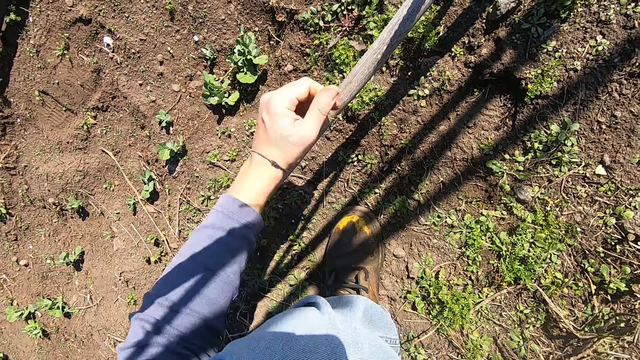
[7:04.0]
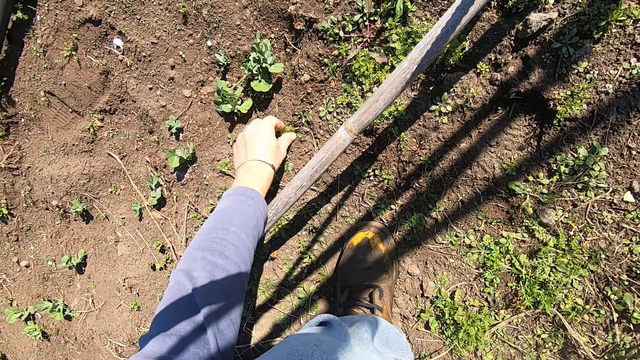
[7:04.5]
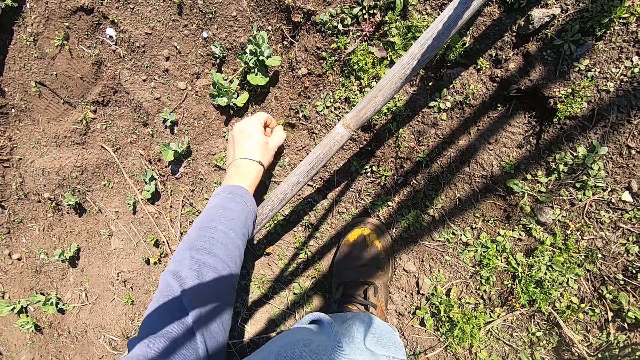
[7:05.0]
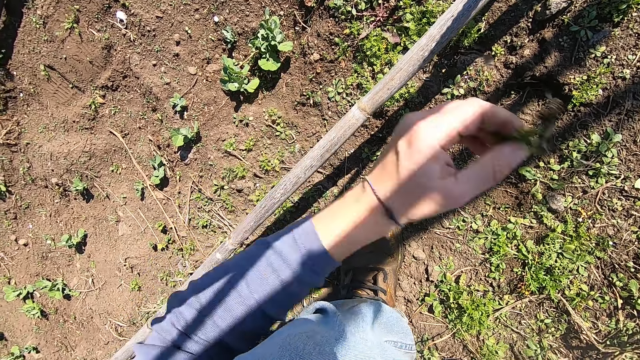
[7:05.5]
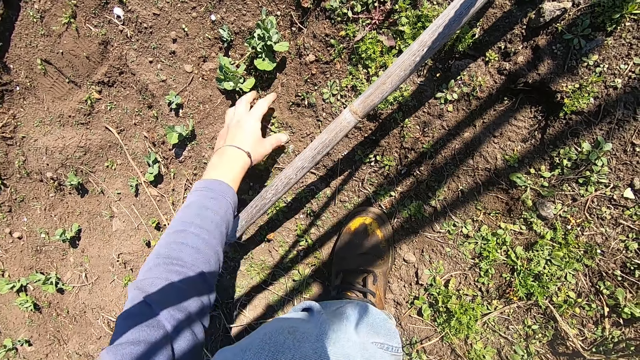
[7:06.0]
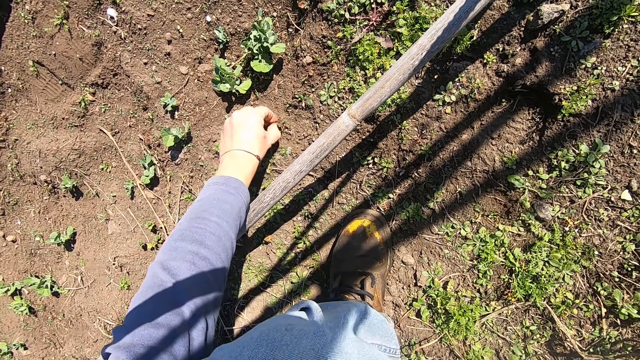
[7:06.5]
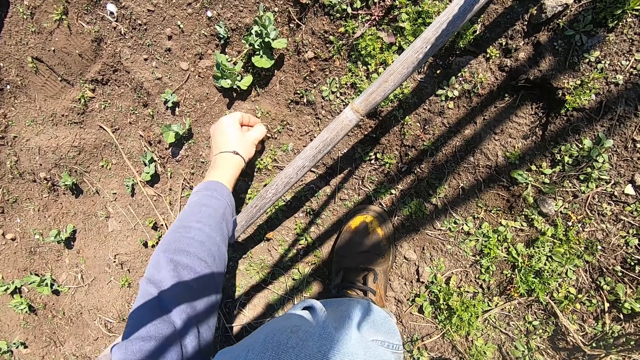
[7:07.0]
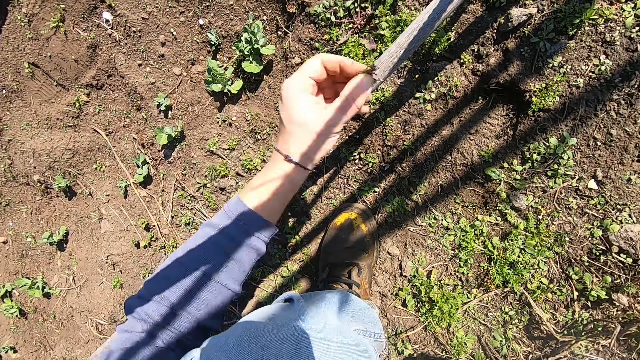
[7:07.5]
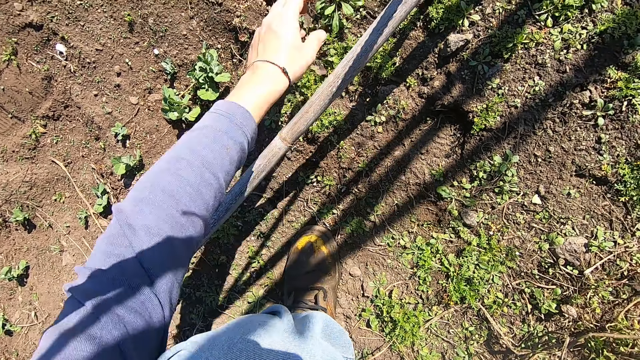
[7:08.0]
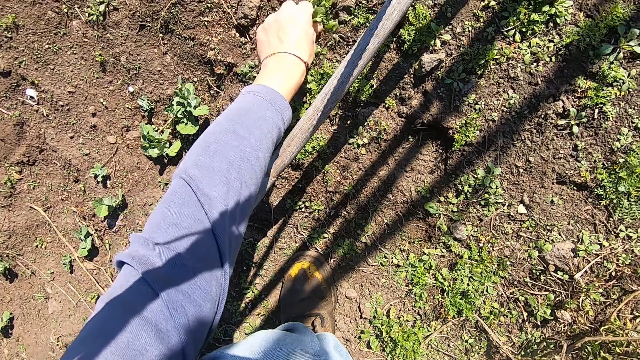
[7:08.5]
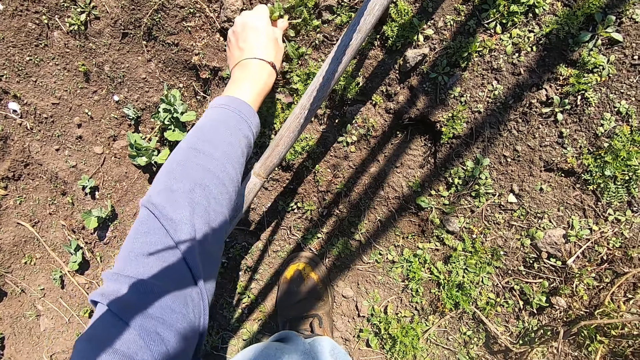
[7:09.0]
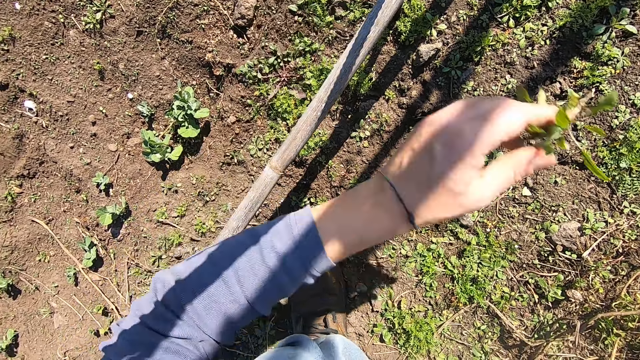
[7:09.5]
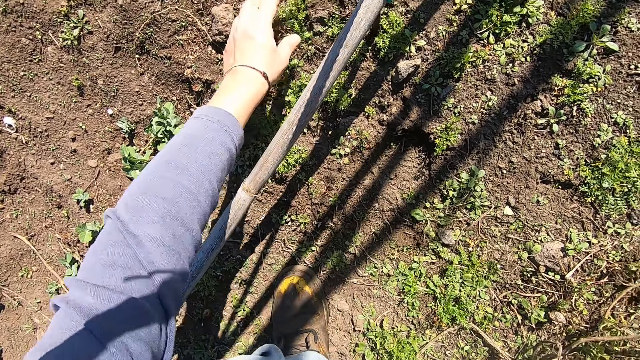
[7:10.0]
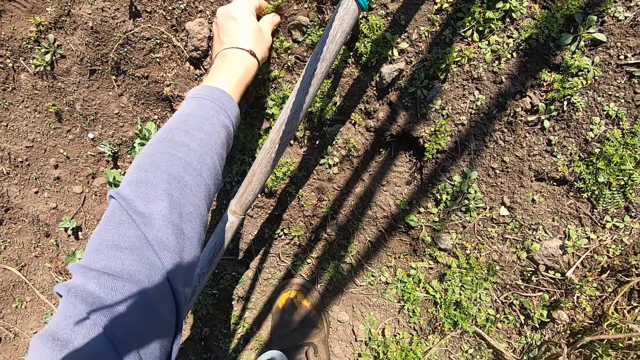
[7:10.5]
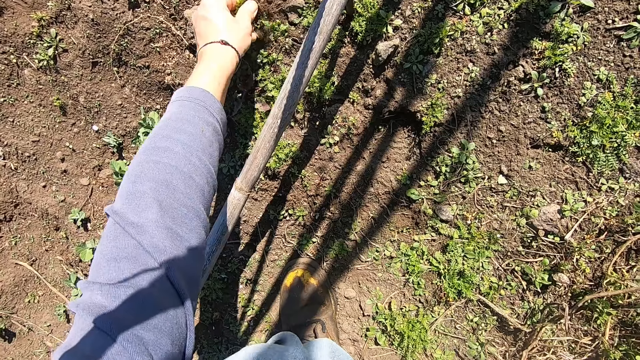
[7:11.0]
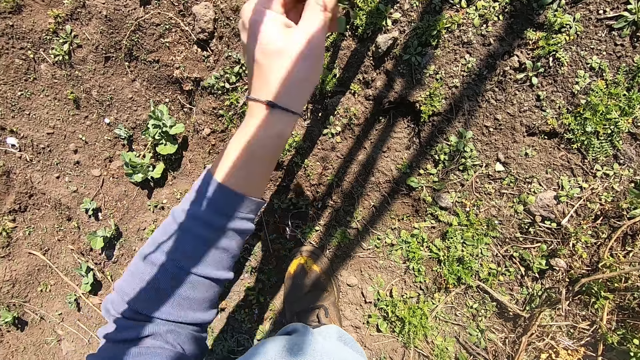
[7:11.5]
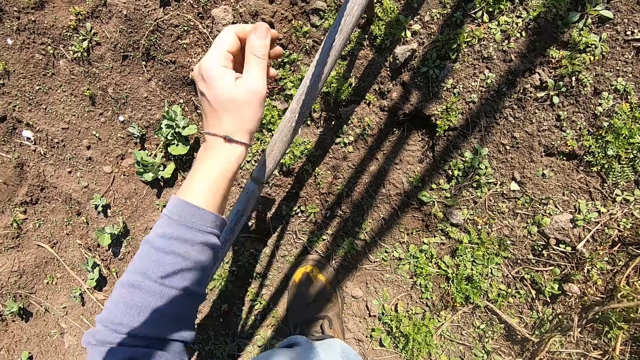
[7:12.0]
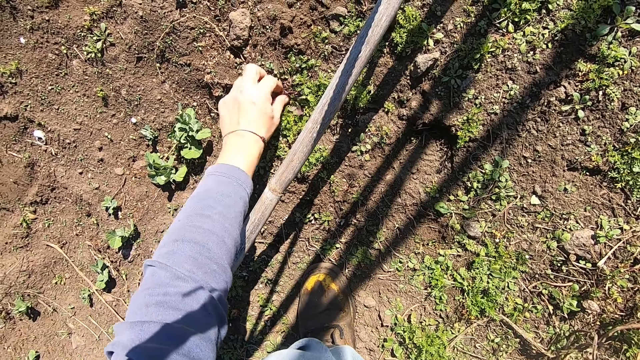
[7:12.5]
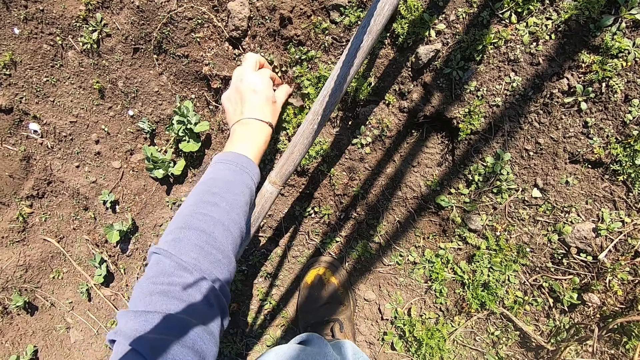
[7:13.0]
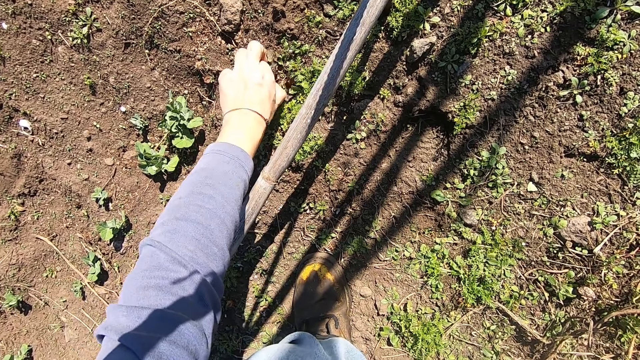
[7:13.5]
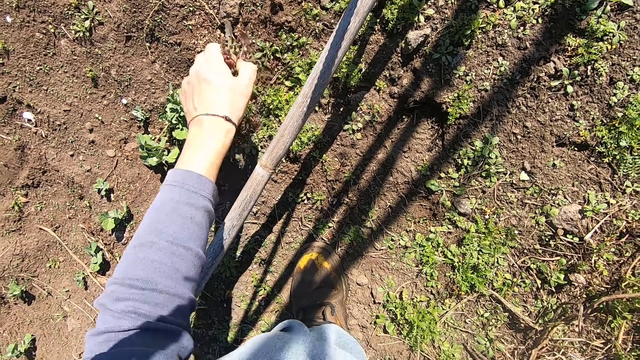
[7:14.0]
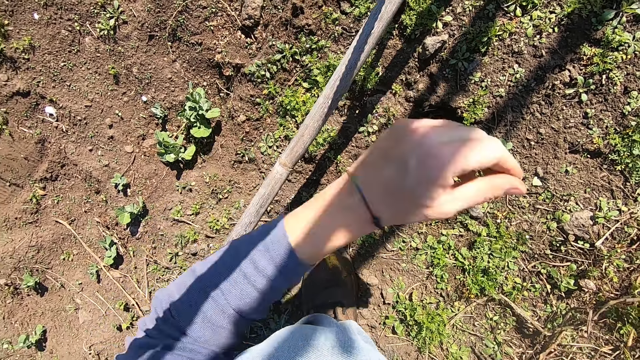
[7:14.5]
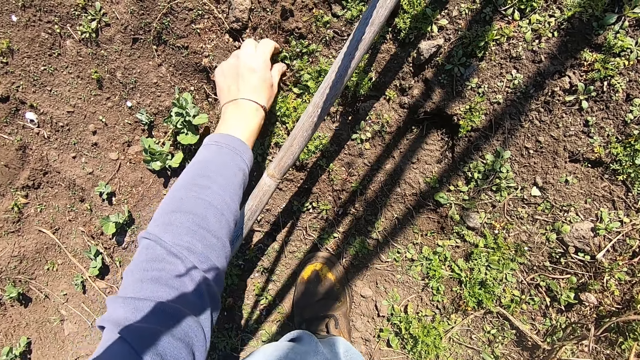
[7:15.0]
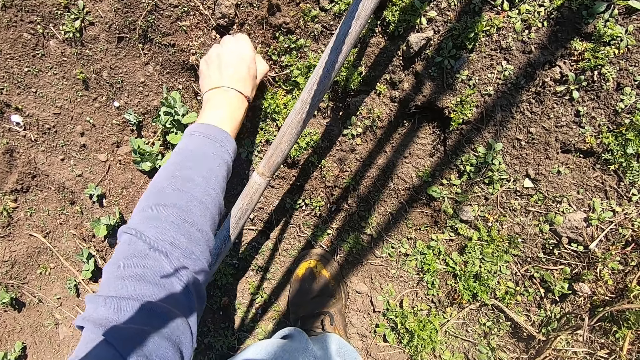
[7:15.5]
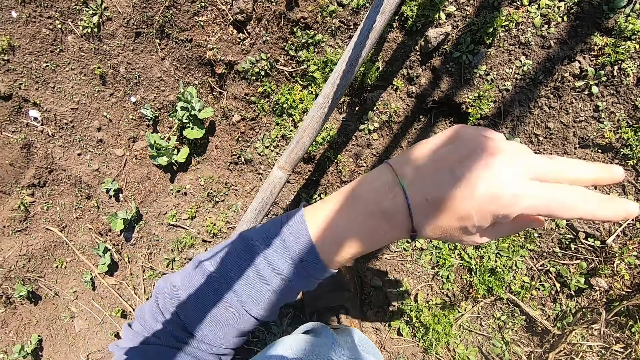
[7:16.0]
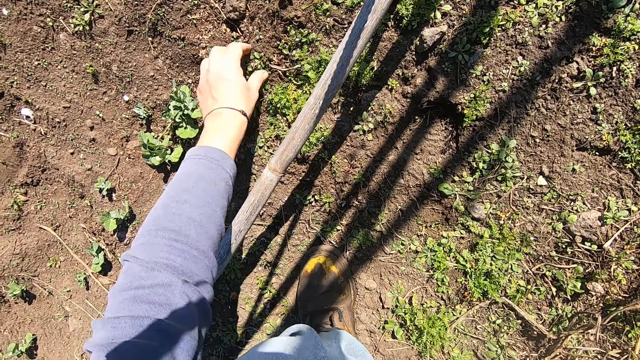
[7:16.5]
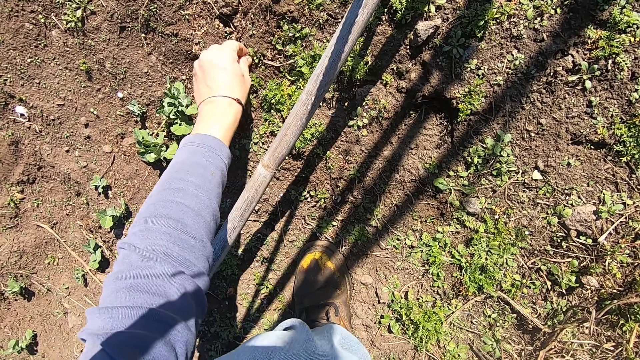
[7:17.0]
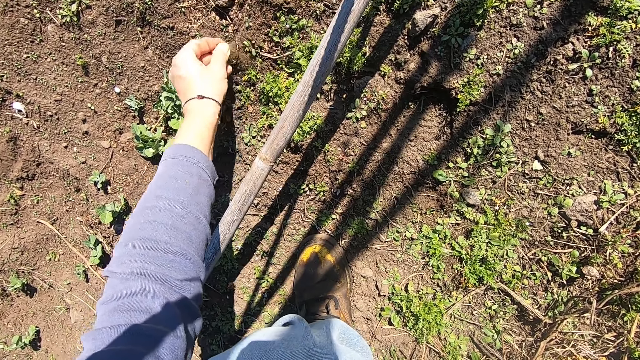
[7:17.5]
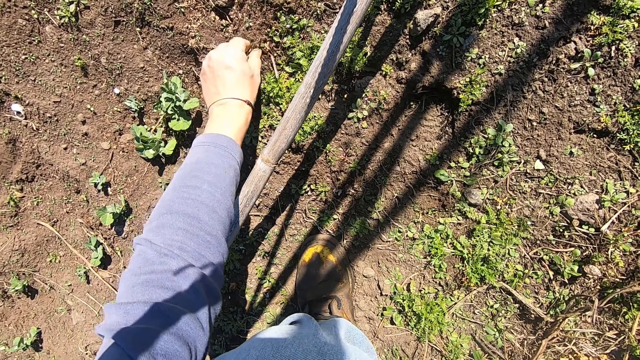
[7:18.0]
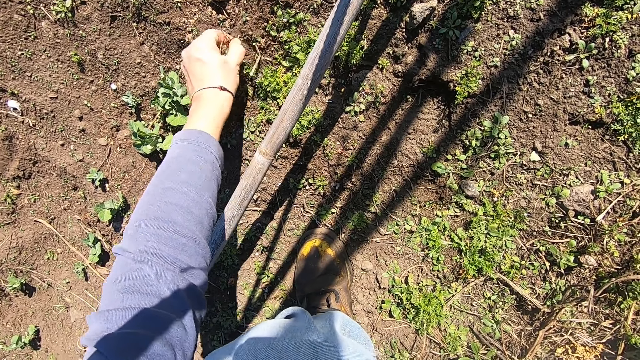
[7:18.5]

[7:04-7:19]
The camera wearer pulls out a weed plant on the ground with his left hand. He throws the weed plant in his left hand away. He pulls out a weed plant on the ground with his left hand. He throws the weed plant in his left hand away. He pulls out a weed plant on the ground with his left hand. He throws the weed plant in his left hand away. He pulls out a weed plant on the ground with his left hand. He throws the weed plant in his left hand away. He pulls out a weed plant on the ground with his left hand. He throws the weed plant in his left hand away. He pulls out a weed plant on the ground with his left hand. He throws the weed plant in his left hand away. He pulls out weed plants on the ground with his left hand.

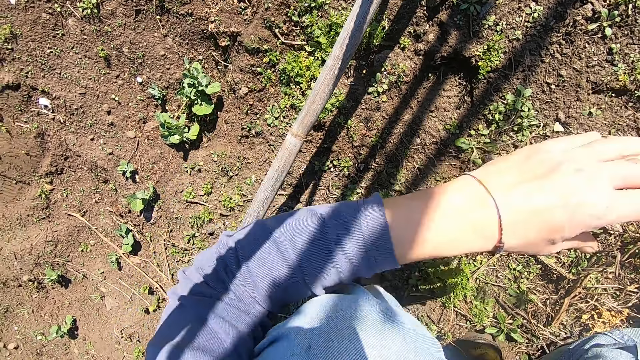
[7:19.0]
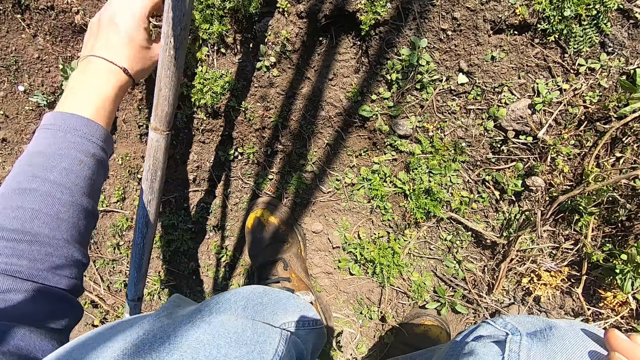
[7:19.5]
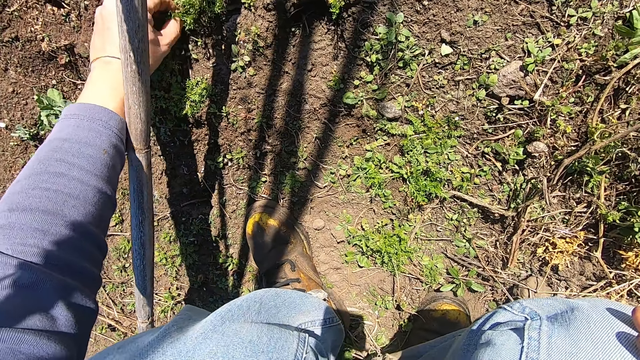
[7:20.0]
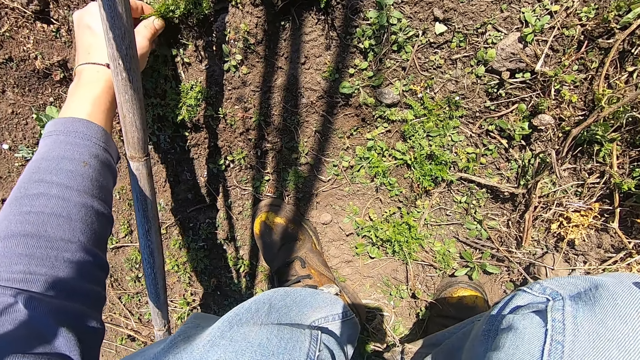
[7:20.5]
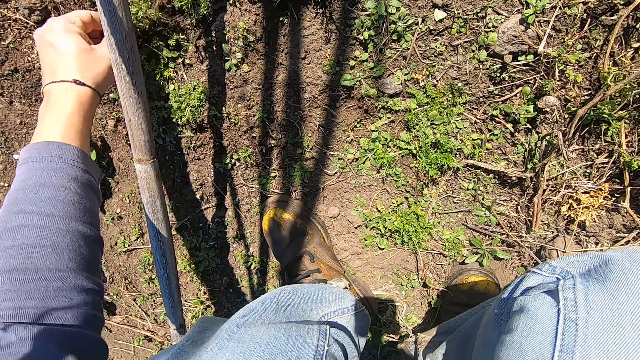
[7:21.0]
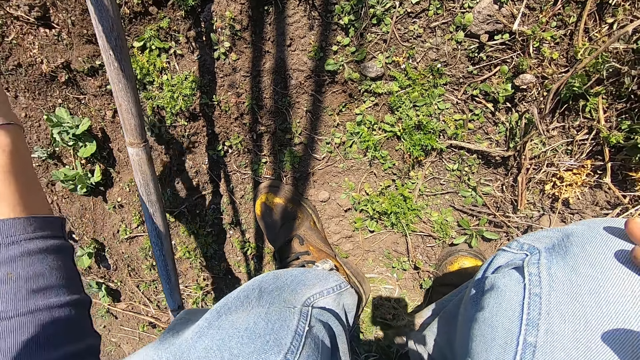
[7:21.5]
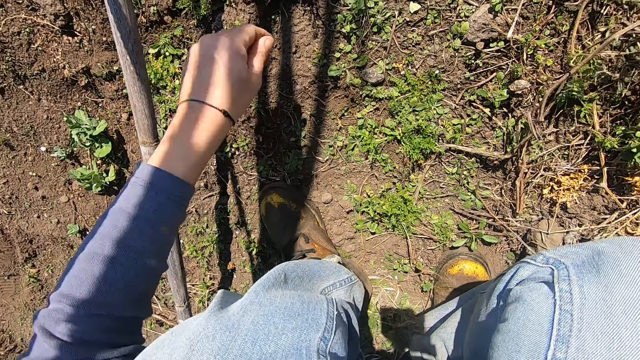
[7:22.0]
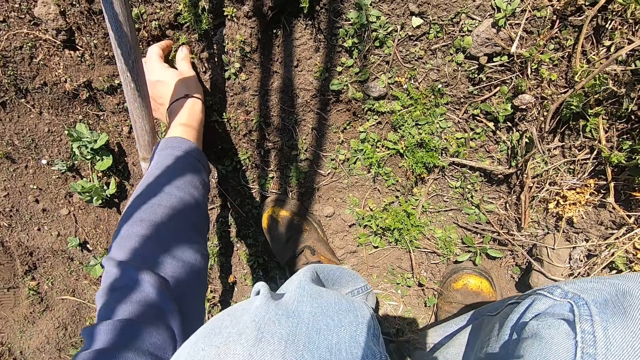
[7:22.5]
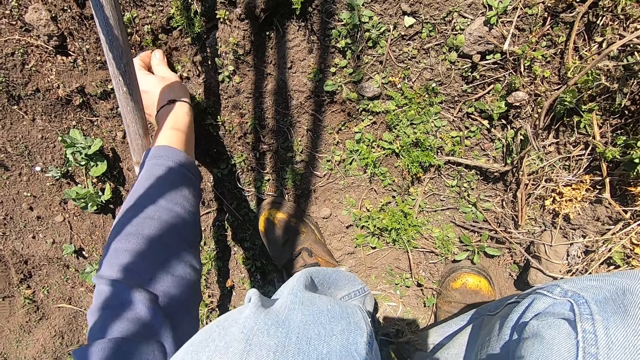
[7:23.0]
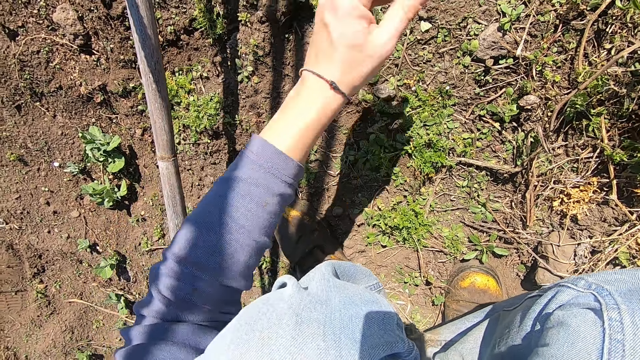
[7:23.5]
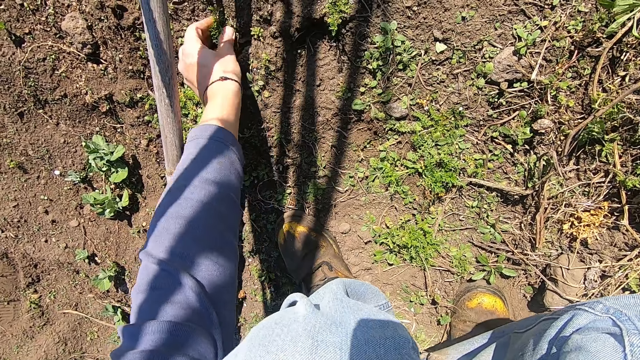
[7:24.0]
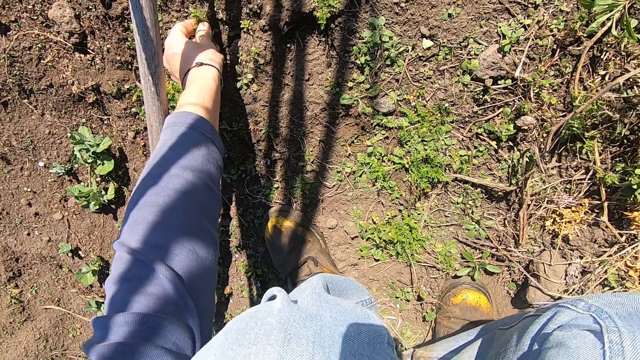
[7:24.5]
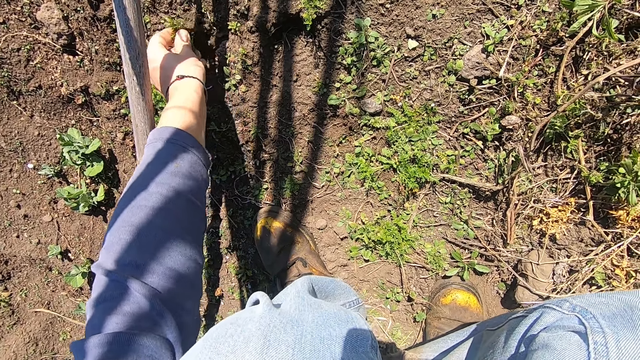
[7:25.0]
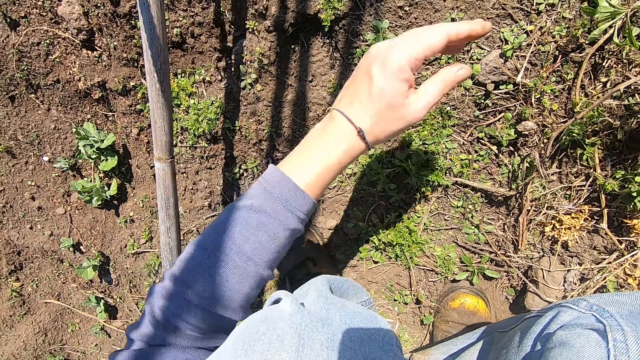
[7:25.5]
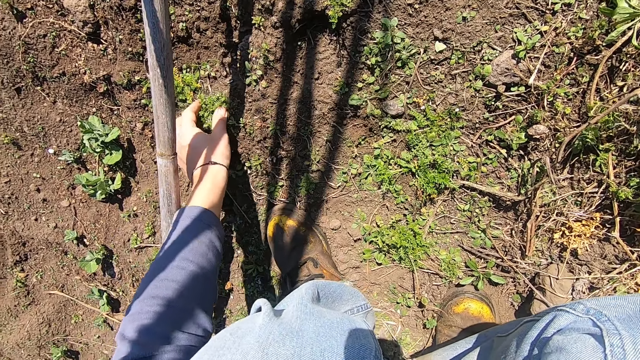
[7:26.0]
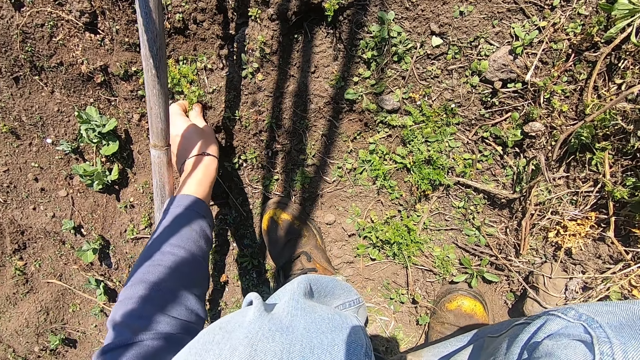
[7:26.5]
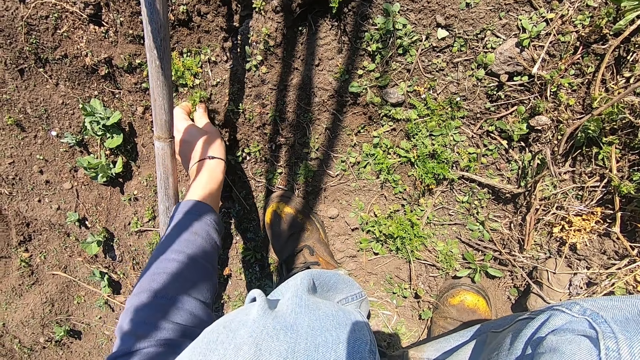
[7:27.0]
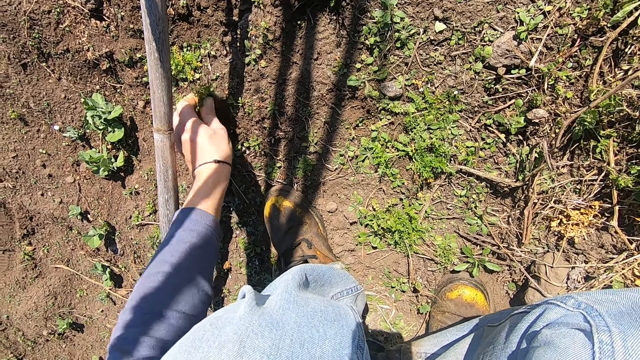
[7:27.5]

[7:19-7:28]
The camera wearer throws the weed plants in his left hand away. He pulls out a weed plant on the ground with his left hand. He throws the weed plant in his left hand away. He pulls out a weed plant on the ground with his left hand. He throws the weed plant in his left hand away. He pulls out a weed plant on the ground with his left hand. He throws the weed plant in his left hand away. He pulls out a weed plant on the ground with his left hand.
